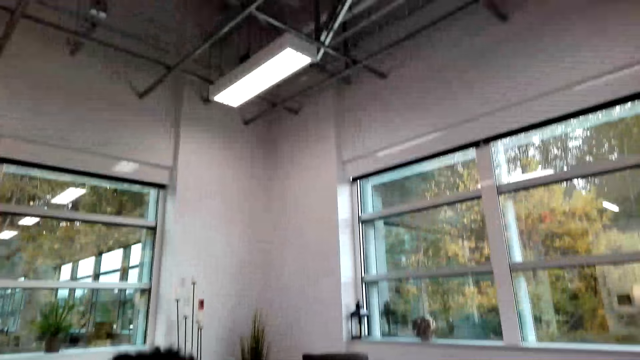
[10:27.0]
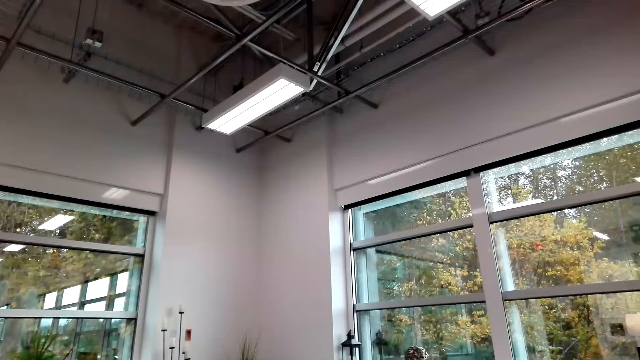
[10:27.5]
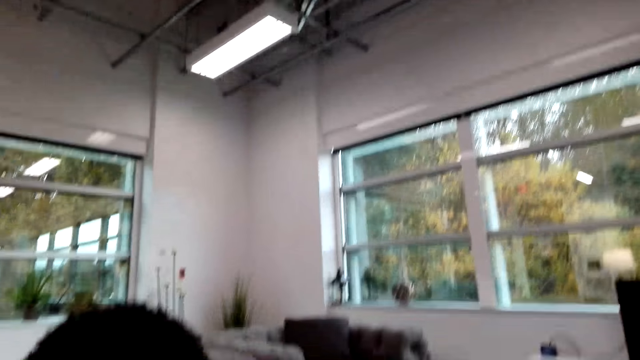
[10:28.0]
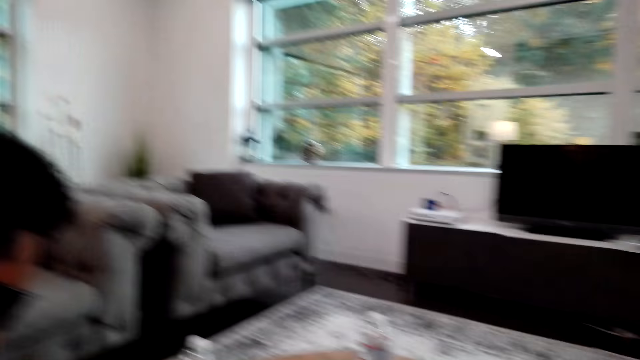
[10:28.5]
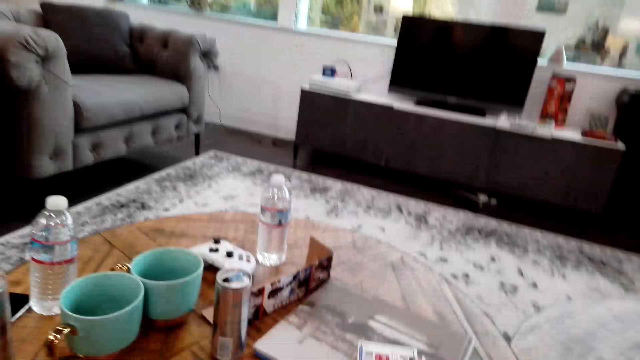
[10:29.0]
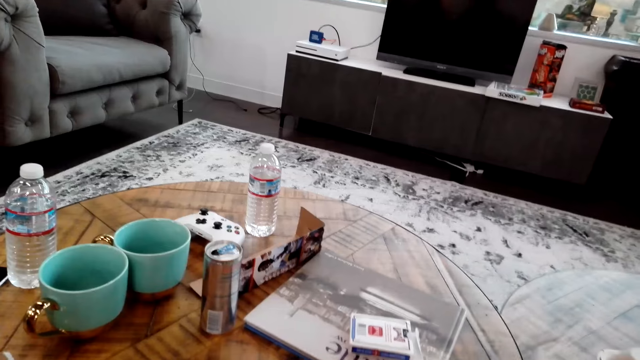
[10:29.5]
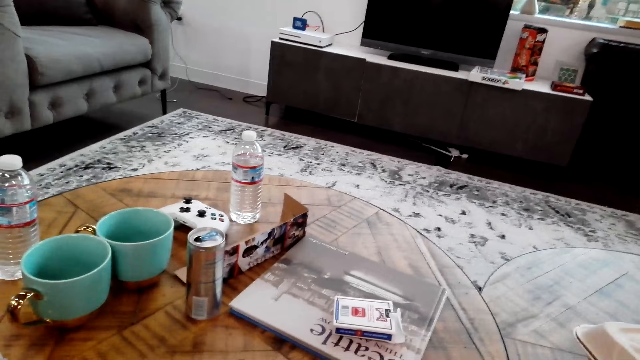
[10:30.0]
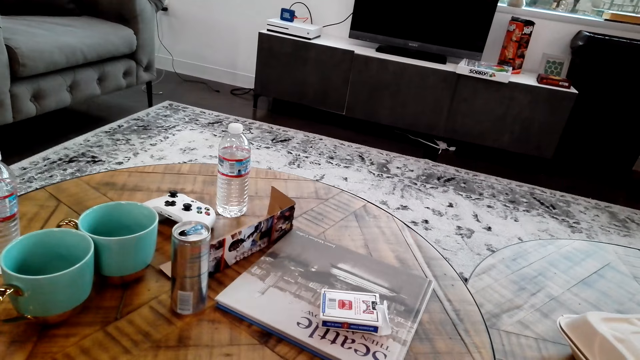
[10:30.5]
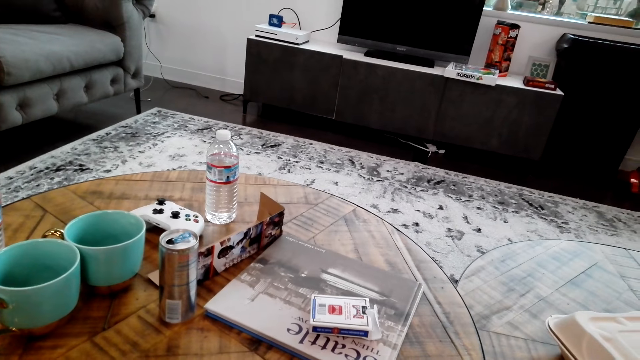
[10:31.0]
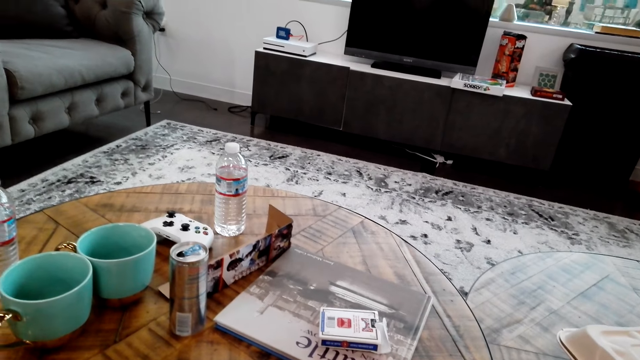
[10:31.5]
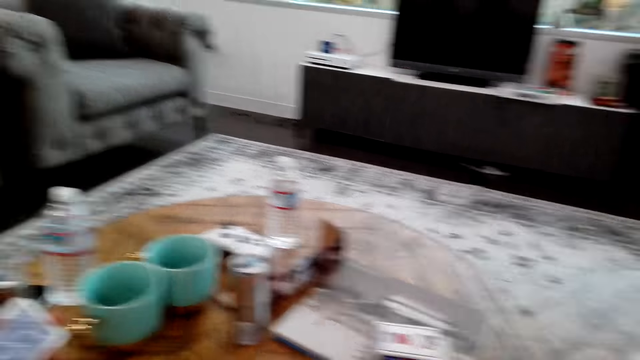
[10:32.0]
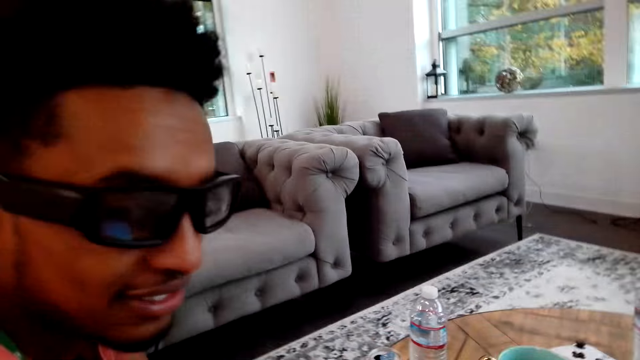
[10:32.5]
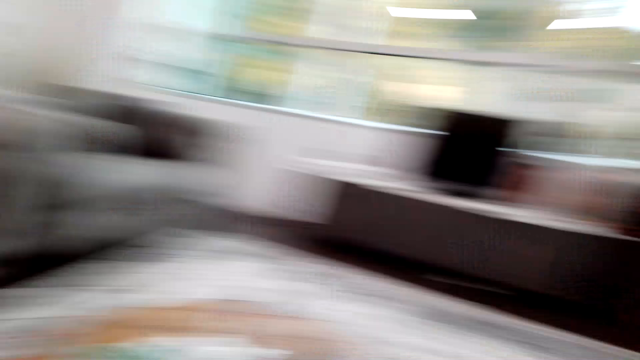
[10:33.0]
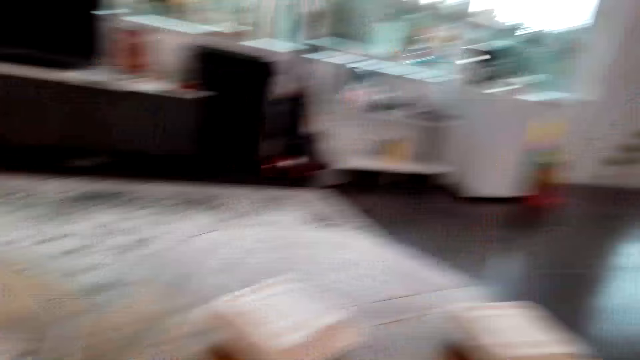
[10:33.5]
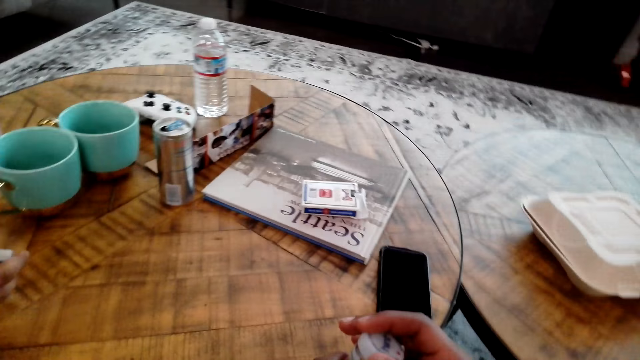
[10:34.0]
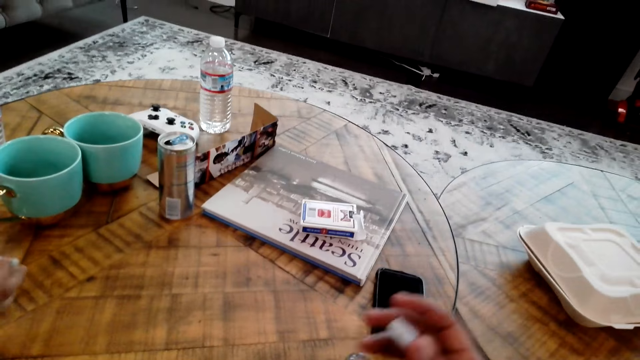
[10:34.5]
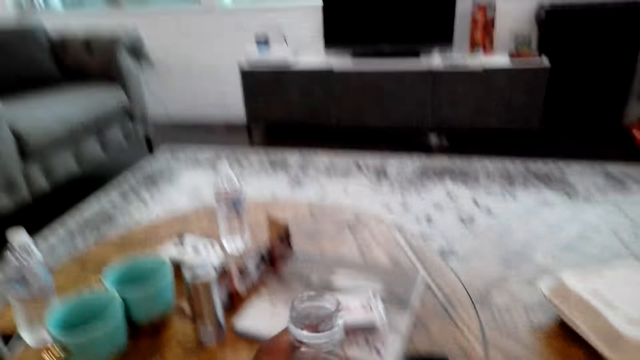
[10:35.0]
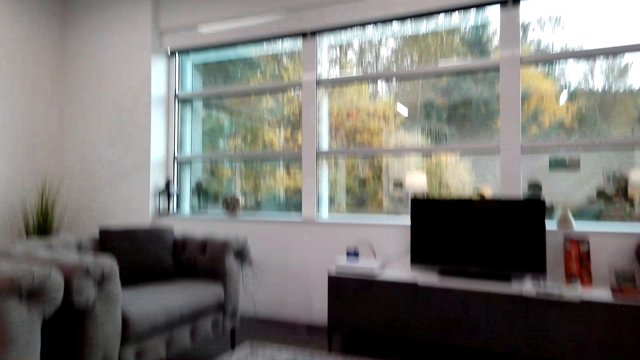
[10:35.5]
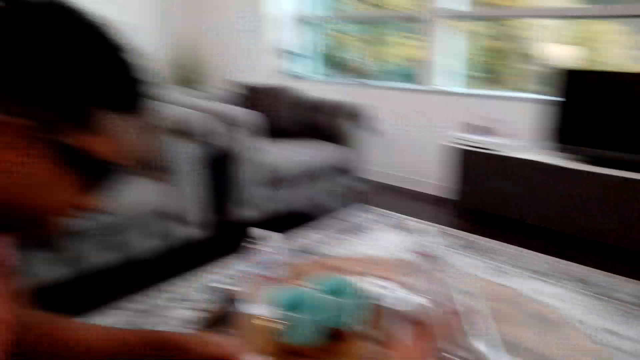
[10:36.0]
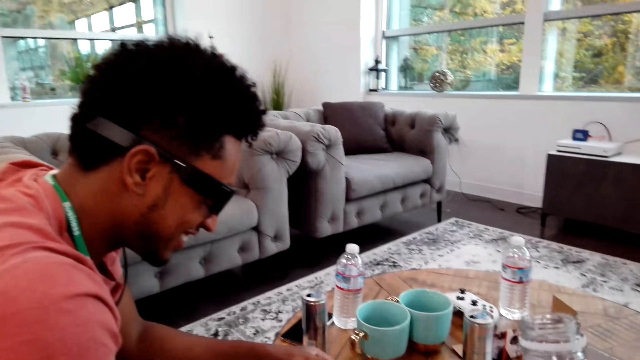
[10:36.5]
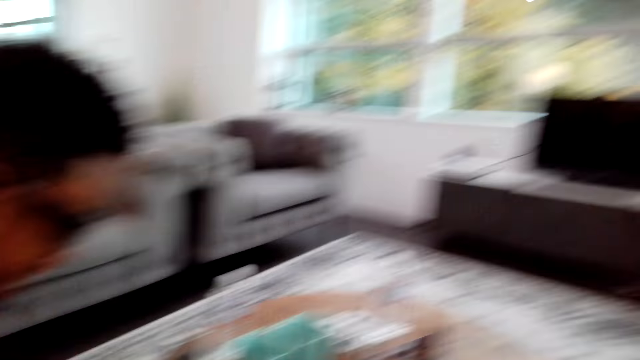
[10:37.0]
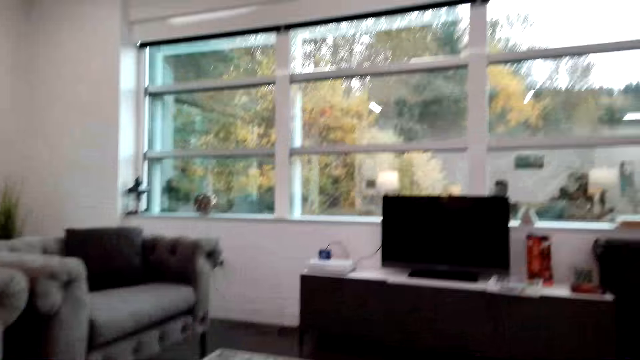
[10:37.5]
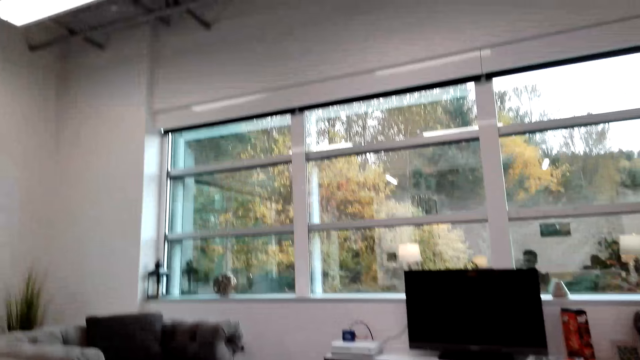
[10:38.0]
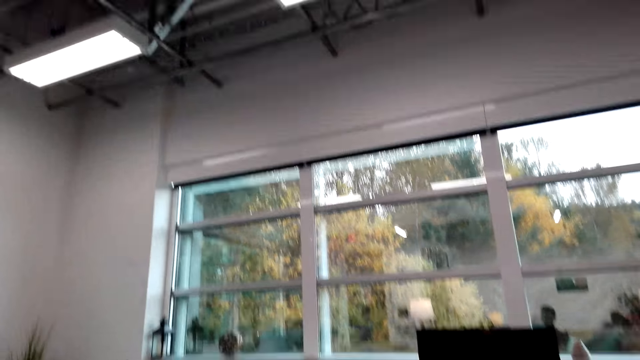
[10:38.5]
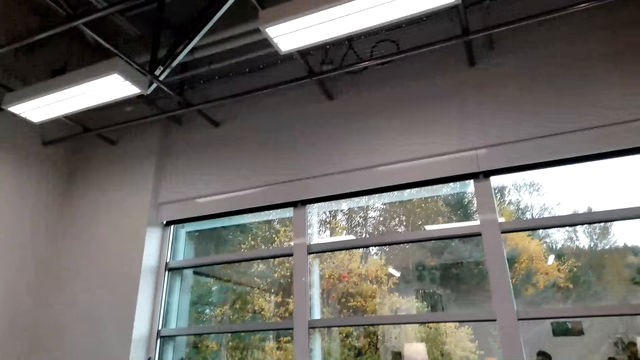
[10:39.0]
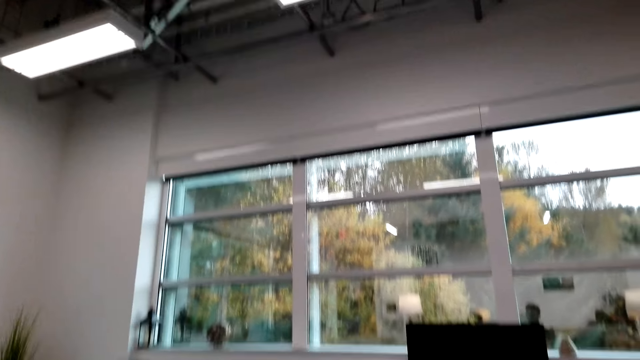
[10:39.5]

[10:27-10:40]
The camera wearer moves the head. They move the bottle.

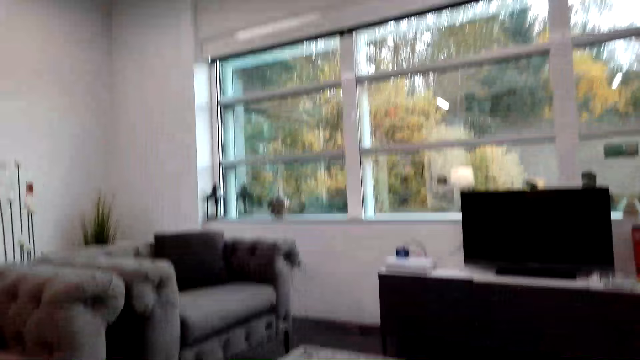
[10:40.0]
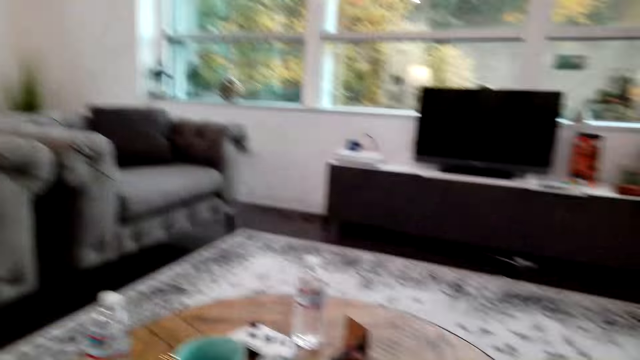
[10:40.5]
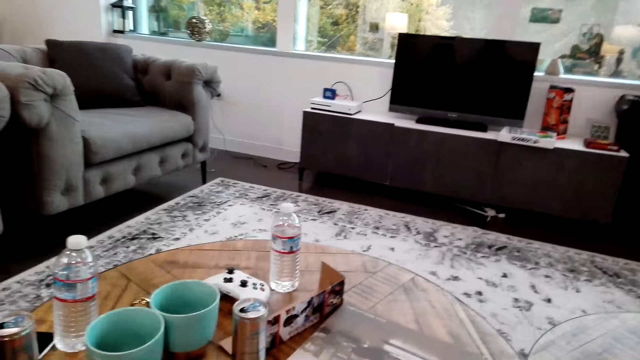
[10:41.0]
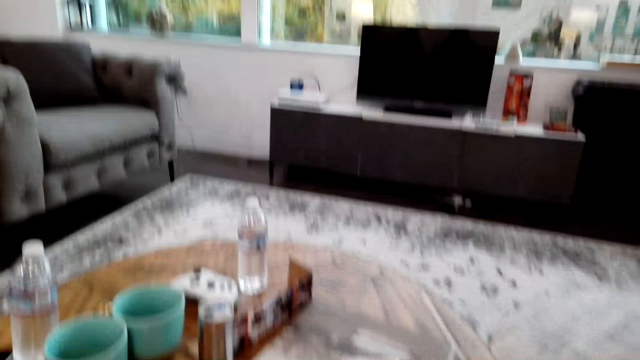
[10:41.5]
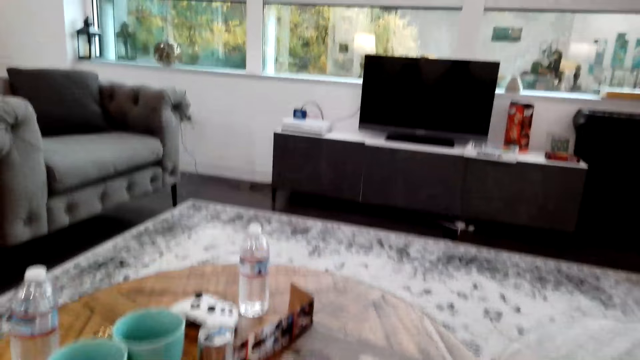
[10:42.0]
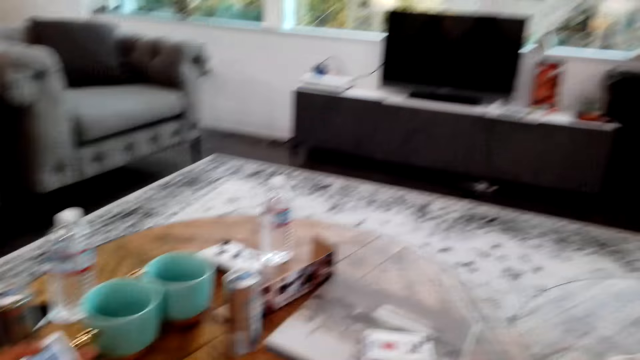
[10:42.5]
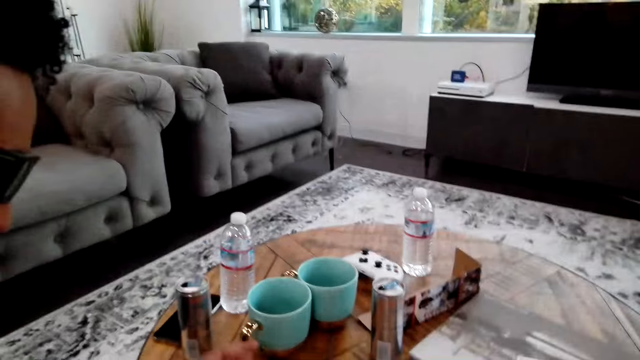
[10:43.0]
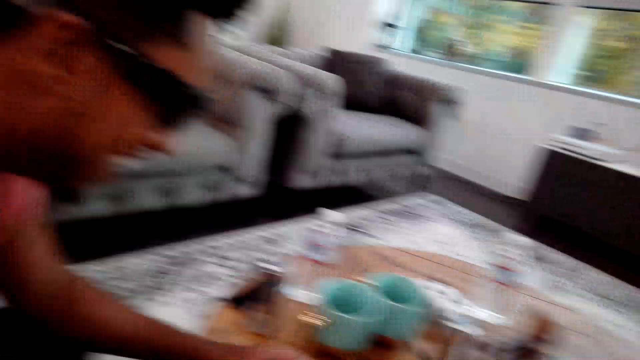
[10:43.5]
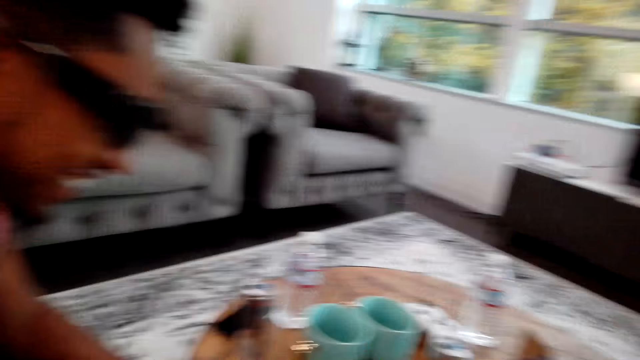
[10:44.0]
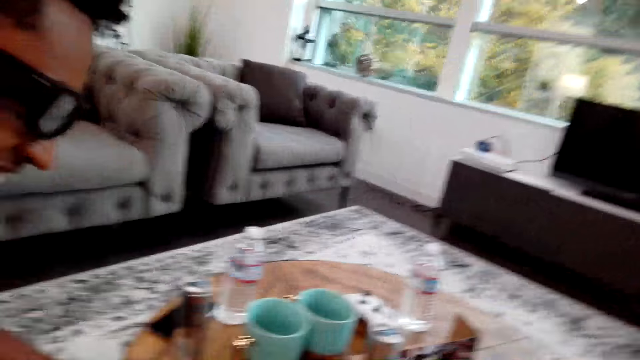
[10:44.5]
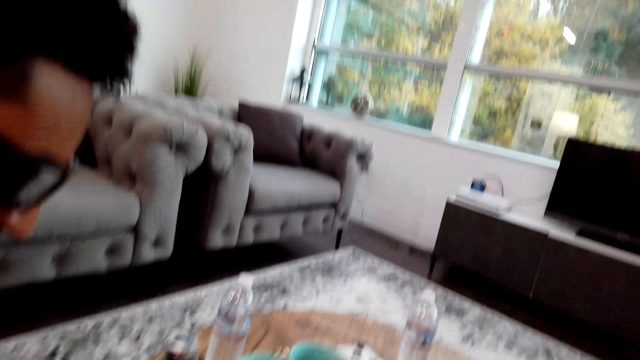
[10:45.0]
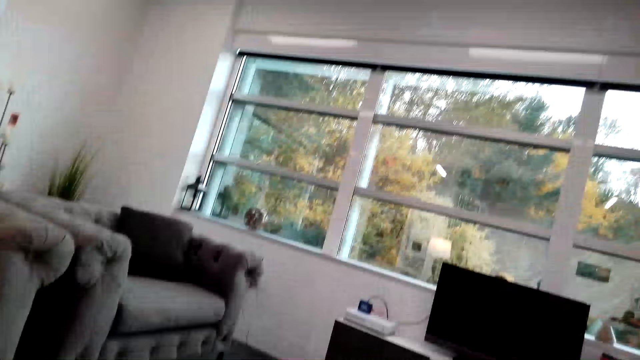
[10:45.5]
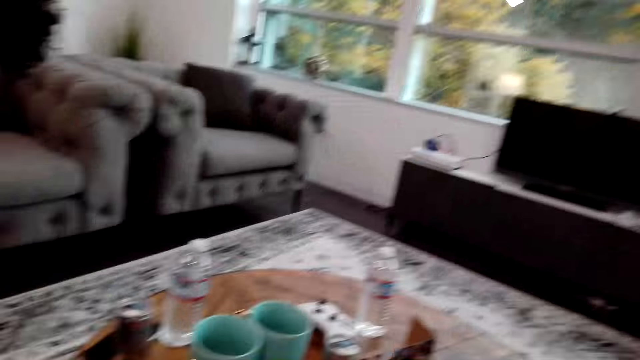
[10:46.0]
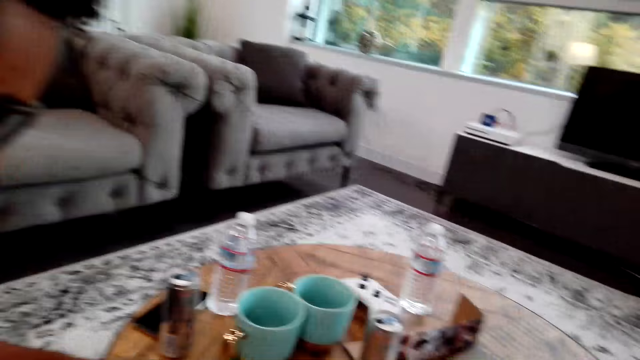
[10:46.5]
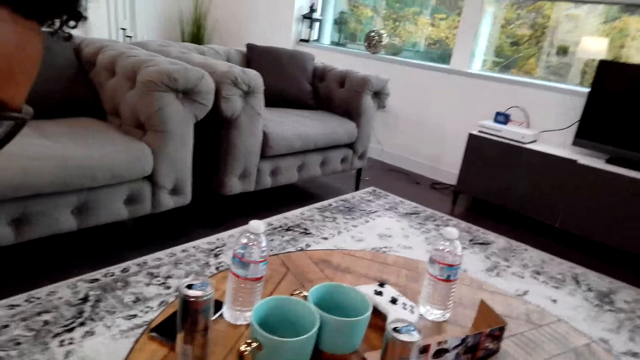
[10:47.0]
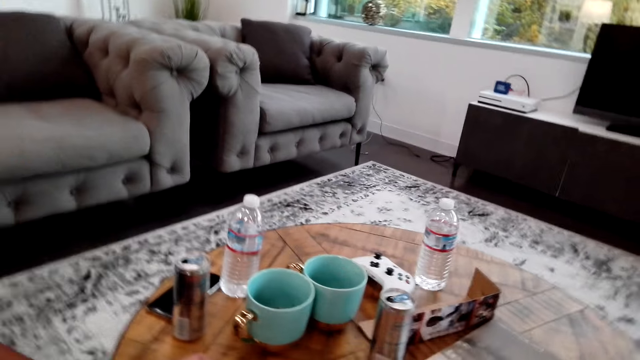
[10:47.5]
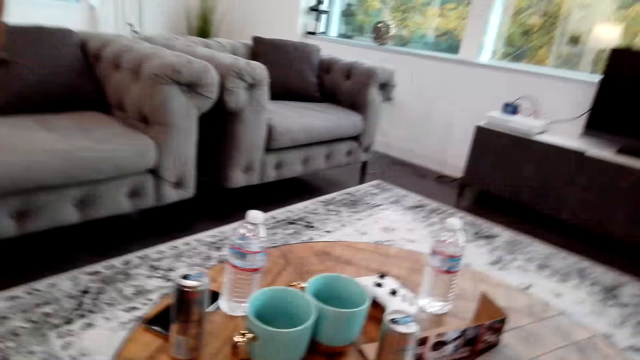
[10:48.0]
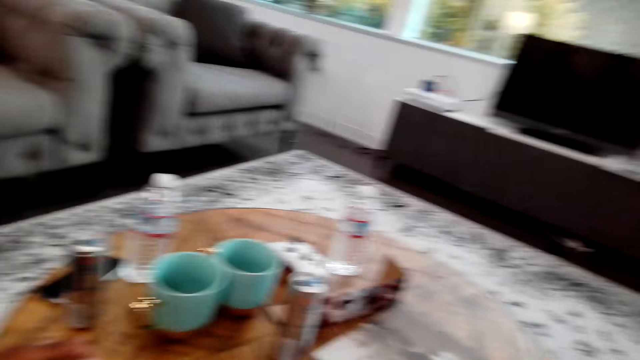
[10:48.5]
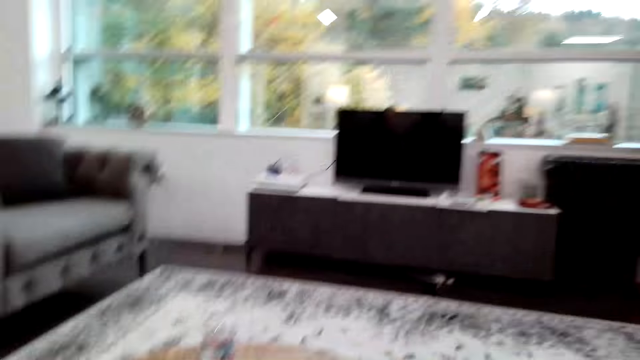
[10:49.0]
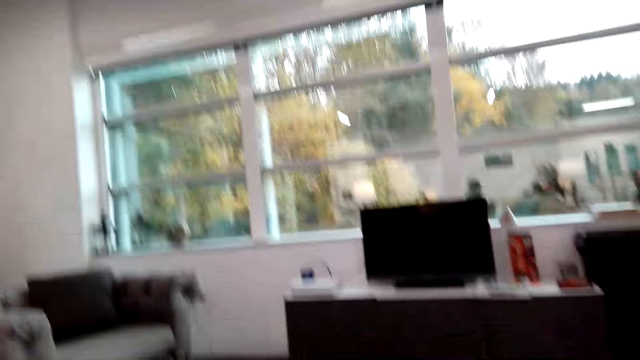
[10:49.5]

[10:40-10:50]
The camera wearer converses with a man. They move the head. They talk to the man.
